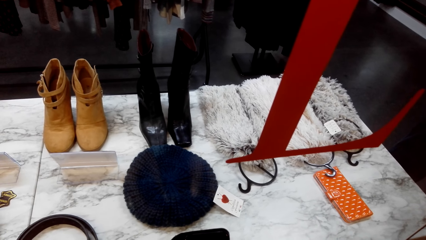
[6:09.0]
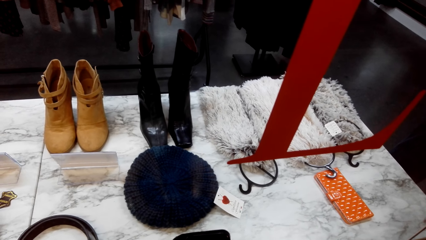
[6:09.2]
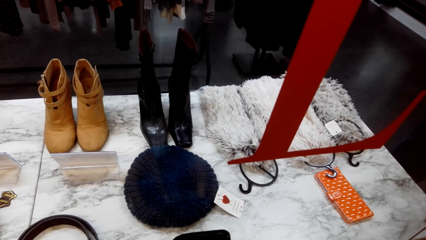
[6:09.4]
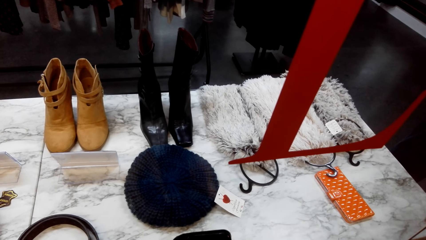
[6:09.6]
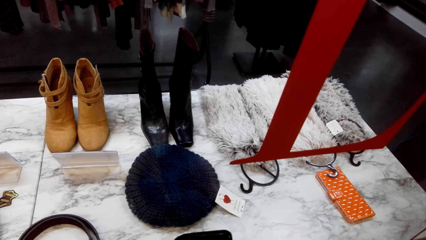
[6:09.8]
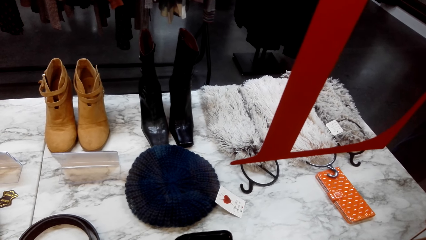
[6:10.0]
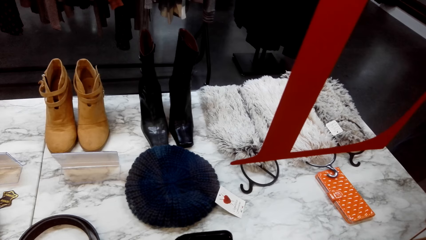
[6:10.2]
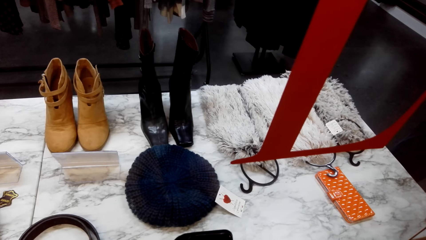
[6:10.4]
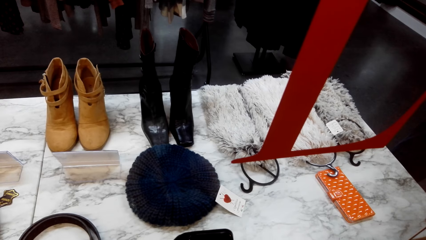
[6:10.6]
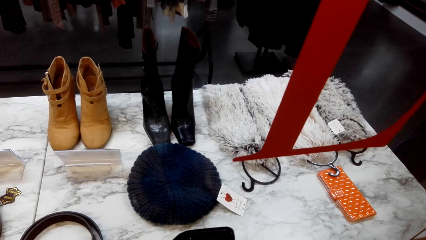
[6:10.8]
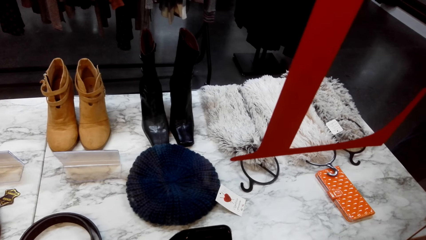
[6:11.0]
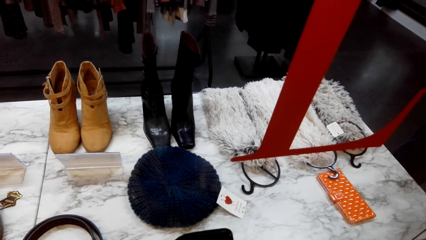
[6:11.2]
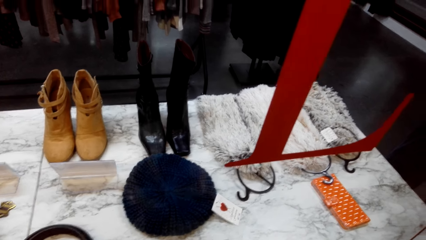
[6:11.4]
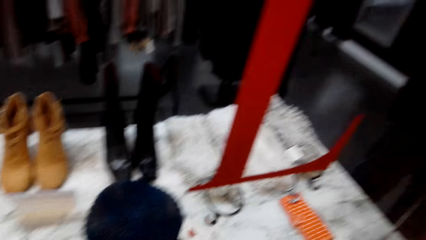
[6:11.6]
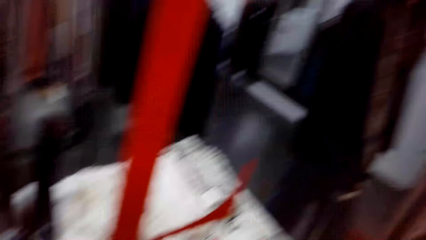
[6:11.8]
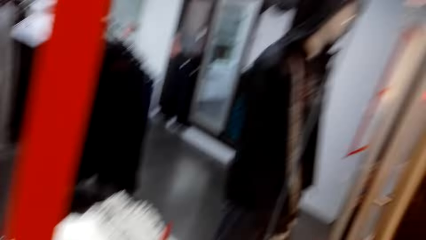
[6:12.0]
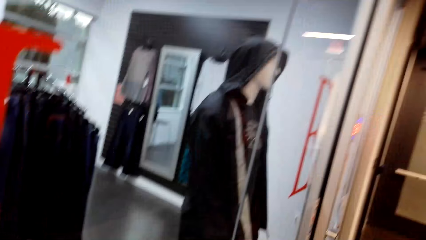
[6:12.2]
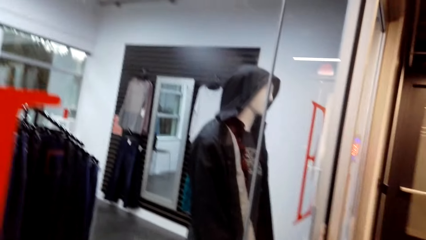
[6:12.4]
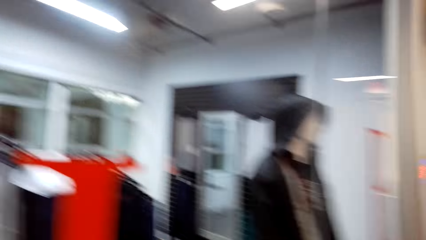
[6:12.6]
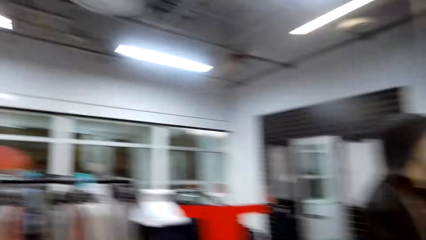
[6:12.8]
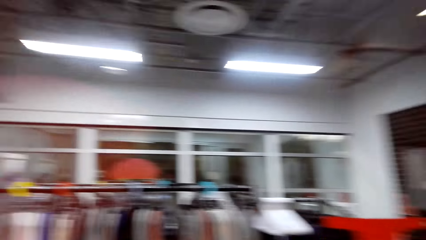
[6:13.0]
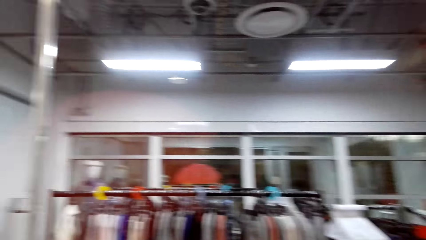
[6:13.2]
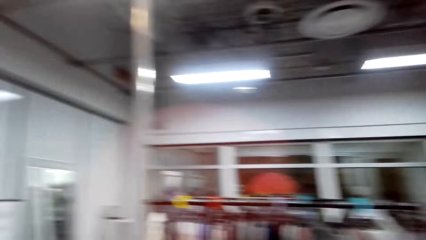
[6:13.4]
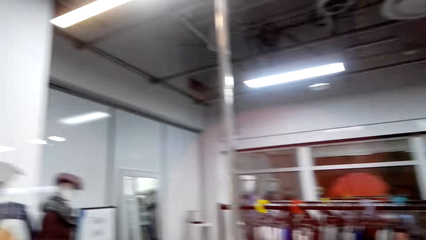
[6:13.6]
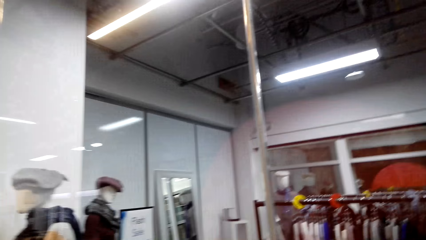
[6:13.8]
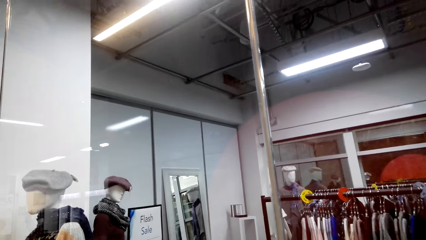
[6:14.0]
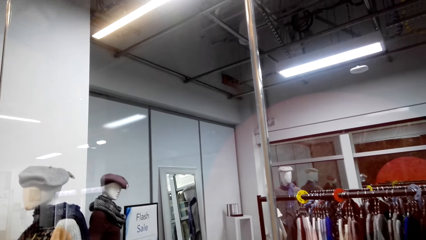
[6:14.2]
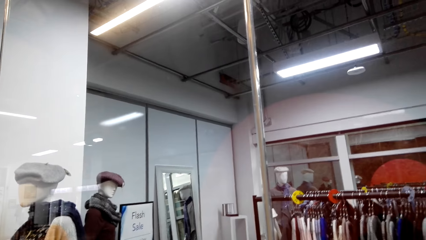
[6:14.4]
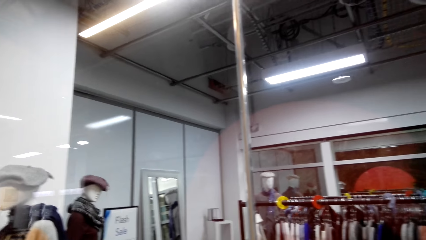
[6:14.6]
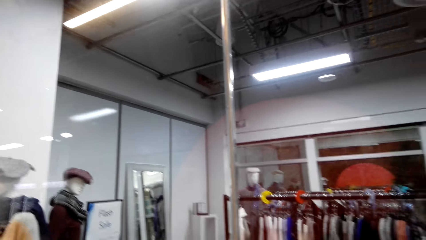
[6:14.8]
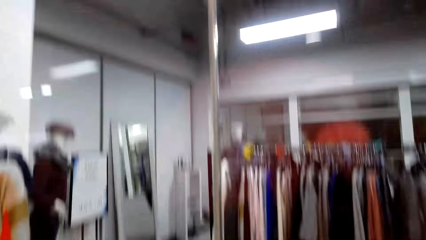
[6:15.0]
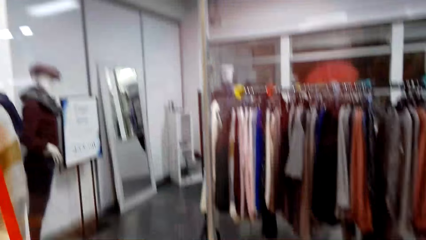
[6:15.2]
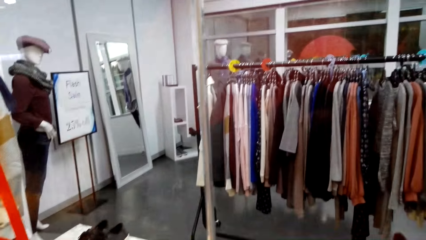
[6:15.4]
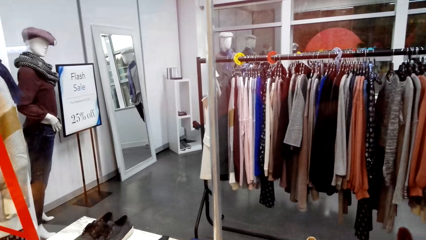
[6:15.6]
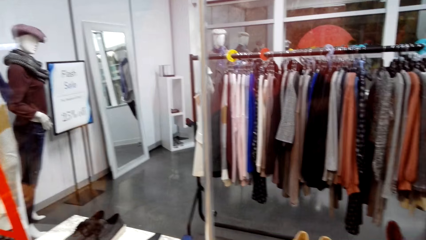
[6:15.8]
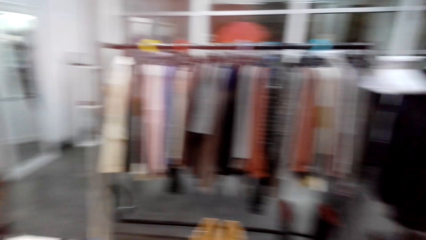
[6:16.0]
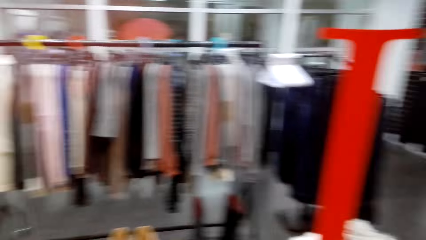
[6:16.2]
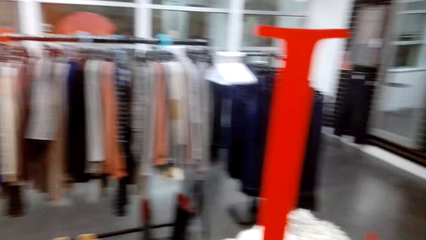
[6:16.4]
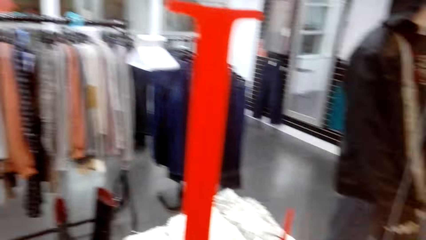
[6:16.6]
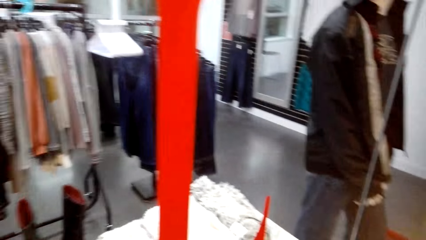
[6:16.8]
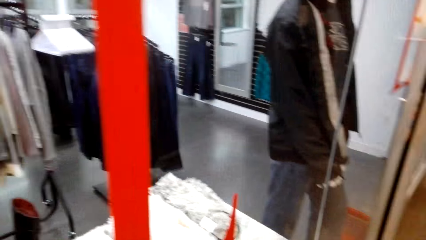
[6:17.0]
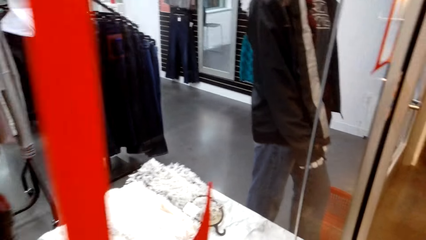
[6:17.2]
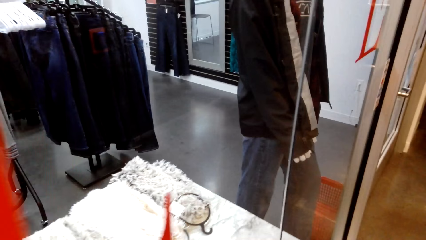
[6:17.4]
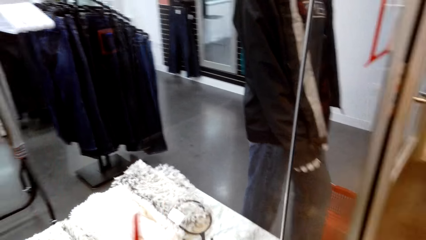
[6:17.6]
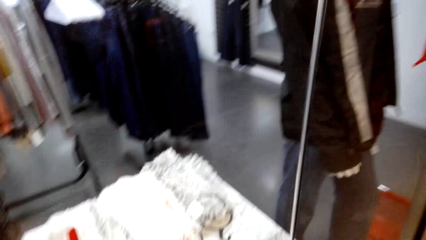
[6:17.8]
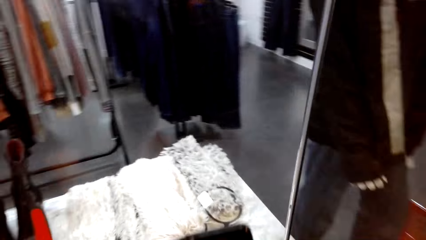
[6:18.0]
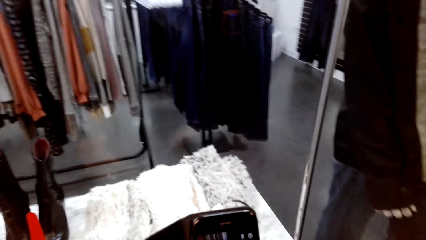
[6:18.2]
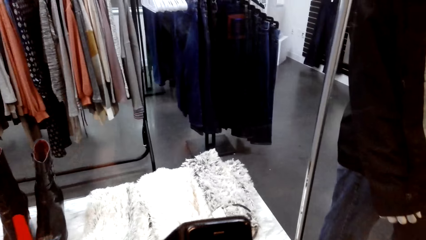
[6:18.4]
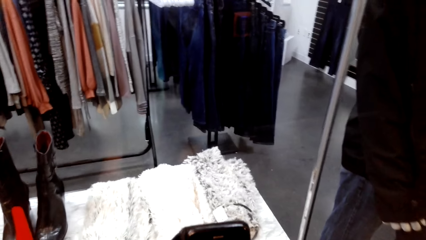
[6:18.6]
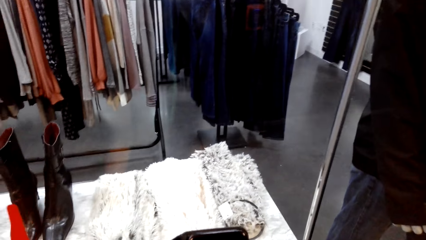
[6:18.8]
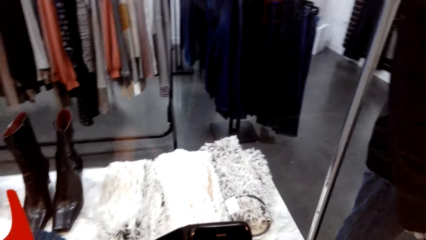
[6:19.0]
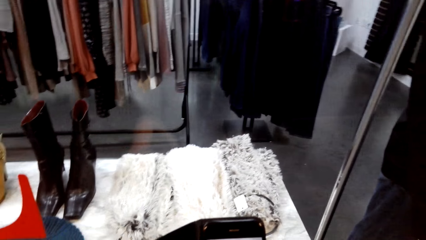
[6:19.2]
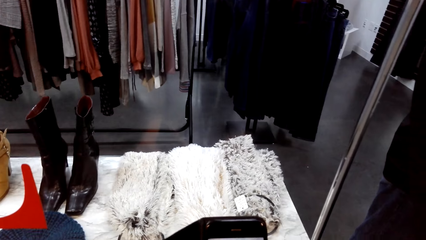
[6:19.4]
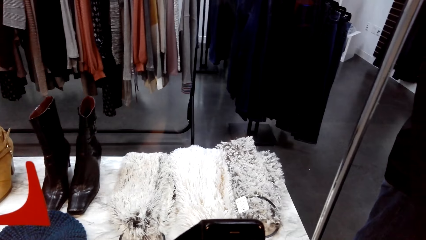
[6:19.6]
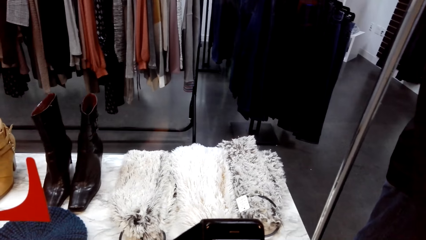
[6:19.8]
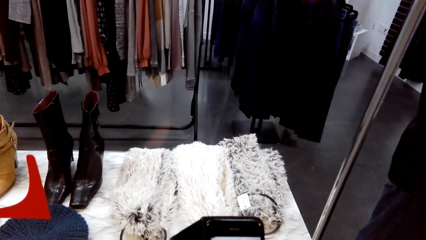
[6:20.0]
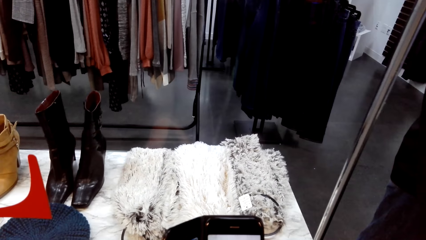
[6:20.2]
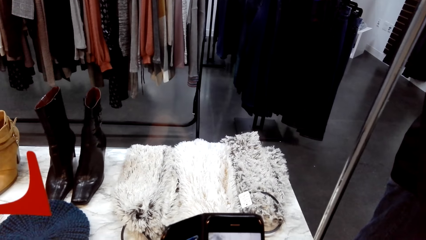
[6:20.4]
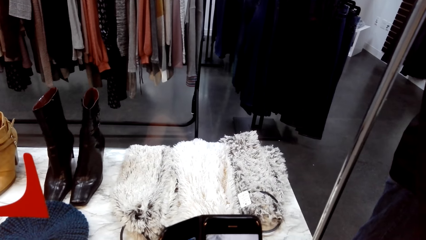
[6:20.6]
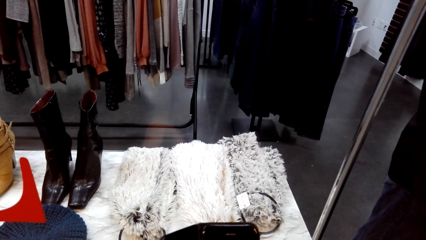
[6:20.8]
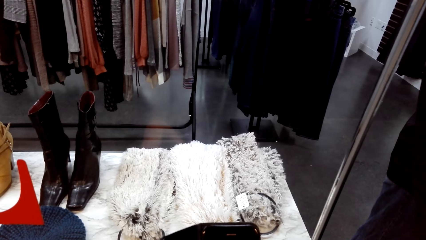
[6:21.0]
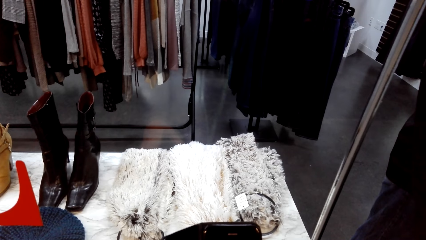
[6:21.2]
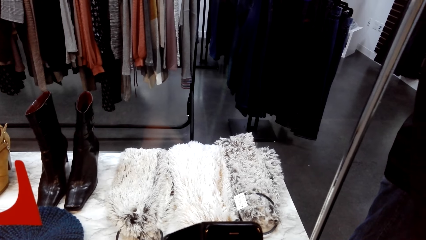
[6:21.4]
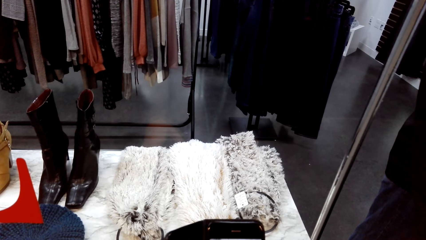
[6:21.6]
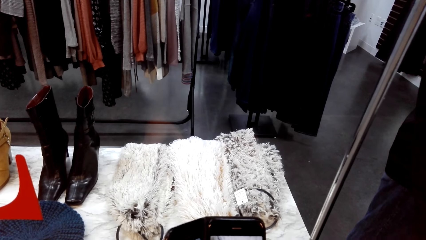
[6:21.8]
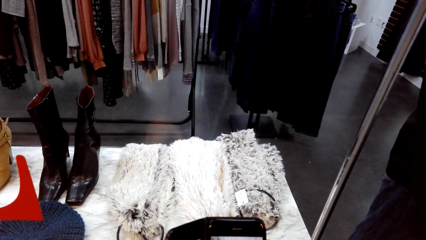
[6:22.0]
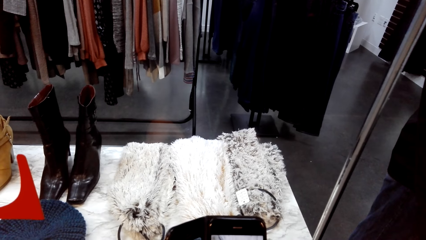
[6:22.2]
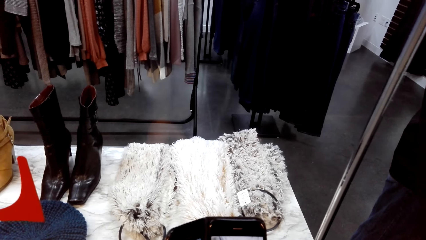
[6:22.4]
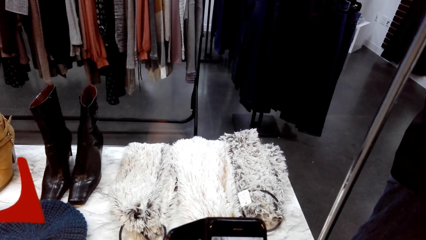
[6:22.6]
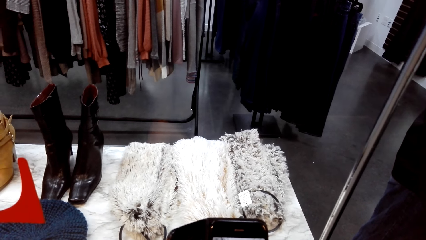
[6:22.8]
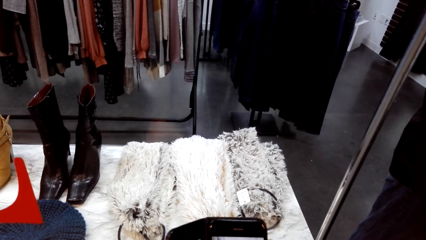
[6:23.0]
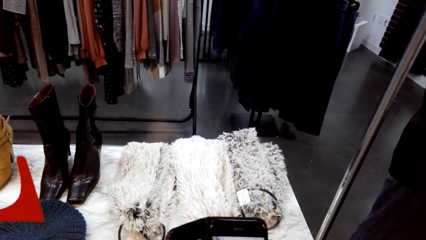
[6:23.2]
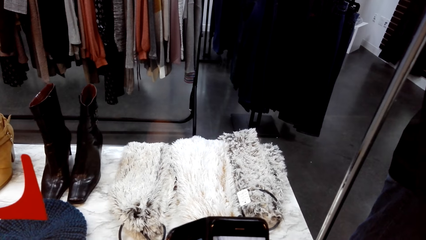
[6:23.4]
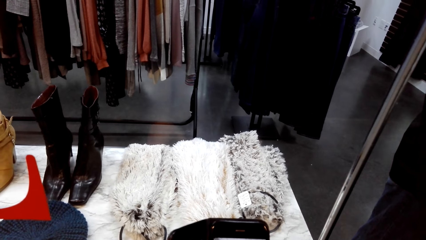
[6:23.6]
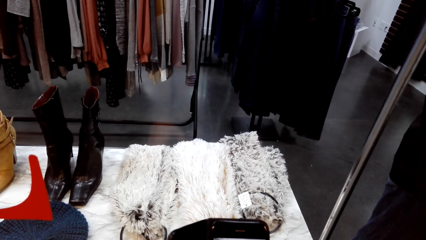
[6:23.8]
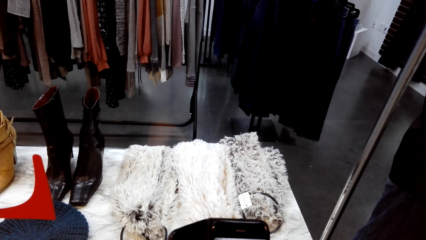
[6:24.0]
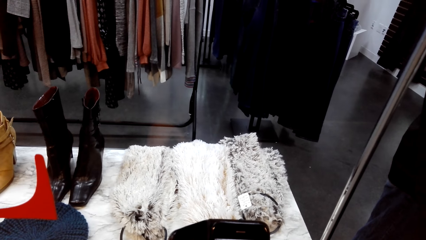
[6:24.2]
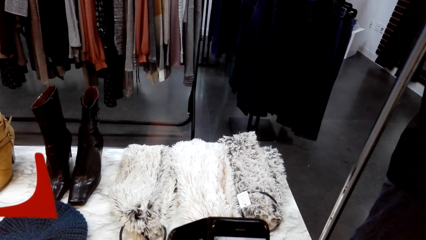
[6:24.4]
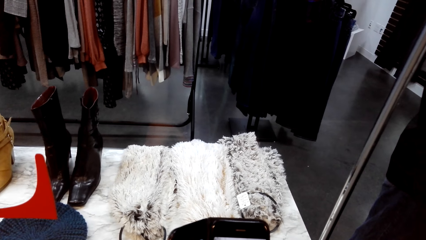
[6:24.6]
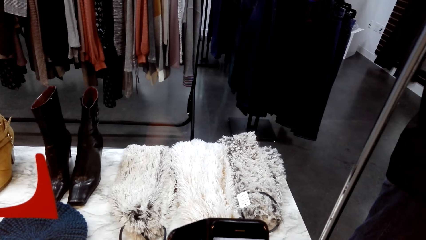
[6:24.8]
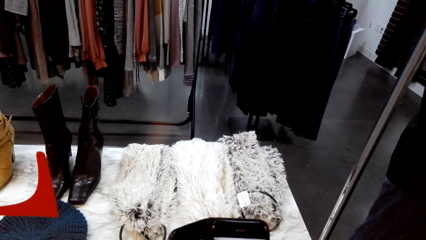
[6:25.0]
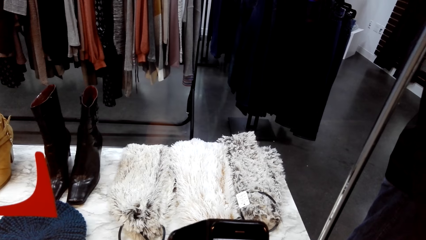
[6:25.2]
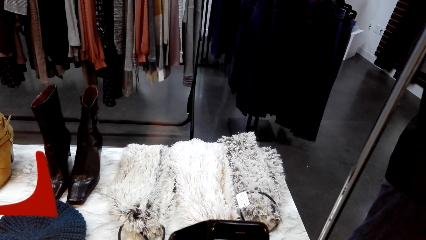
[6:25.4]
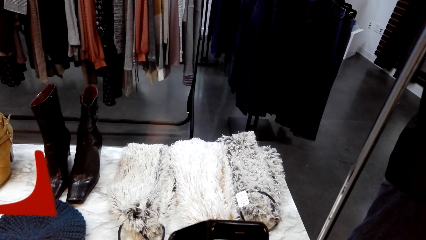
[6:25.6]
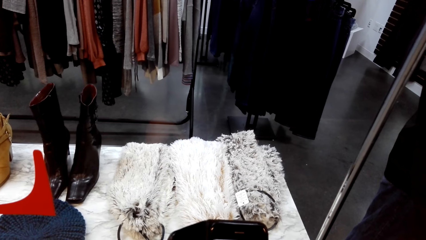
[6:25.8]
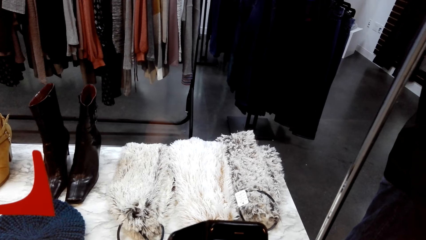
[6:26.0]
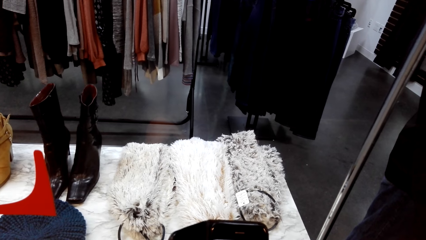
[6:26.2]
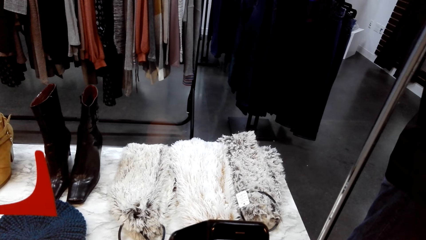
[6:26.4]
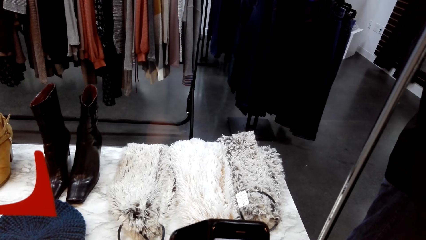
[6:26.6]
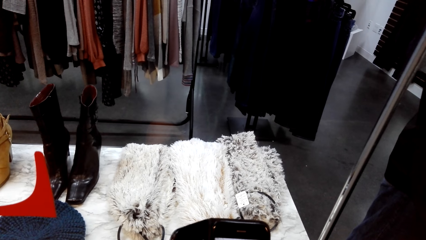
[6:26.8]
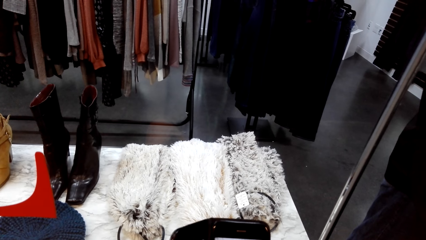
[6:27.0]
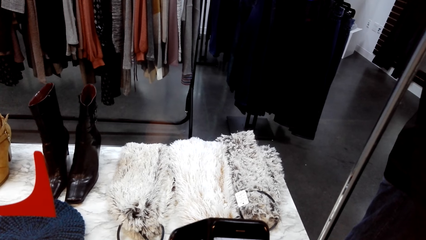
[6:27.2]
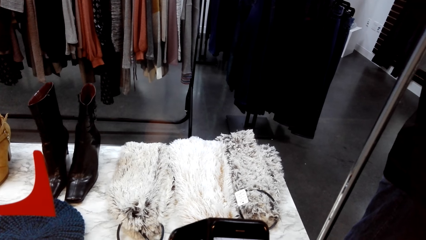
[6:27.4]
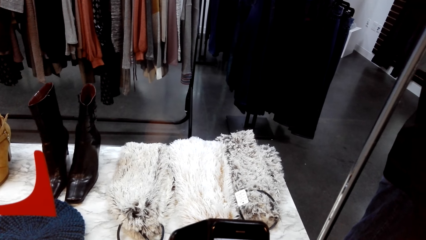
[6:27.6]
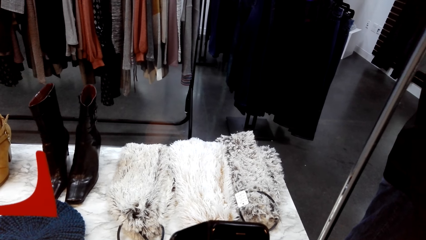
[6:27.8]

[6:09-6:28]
The camera wearer looks around. They talk with someone. They hold a phone.
